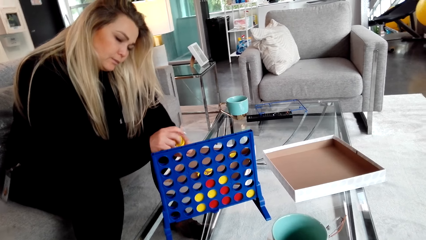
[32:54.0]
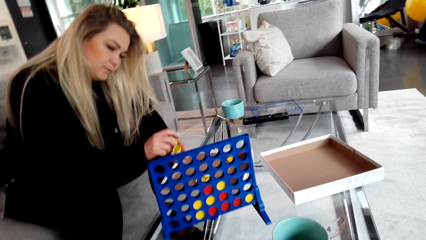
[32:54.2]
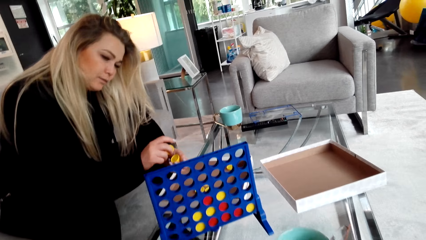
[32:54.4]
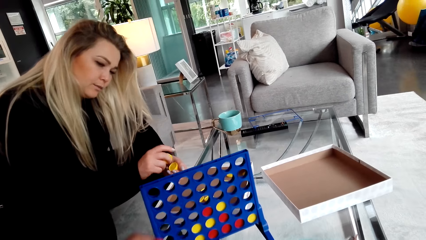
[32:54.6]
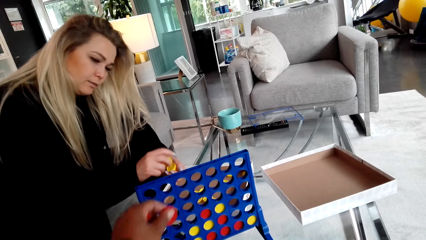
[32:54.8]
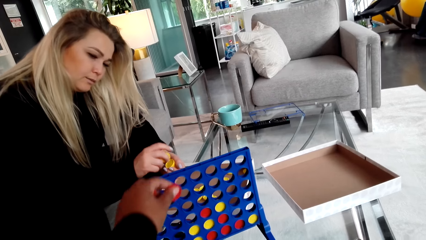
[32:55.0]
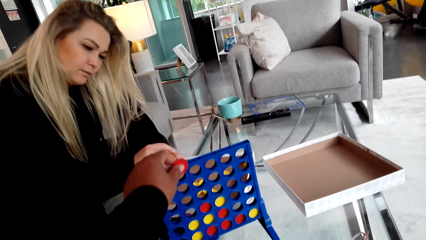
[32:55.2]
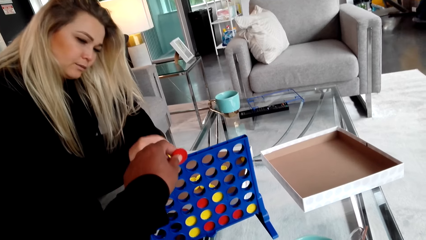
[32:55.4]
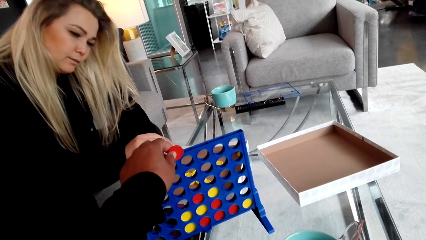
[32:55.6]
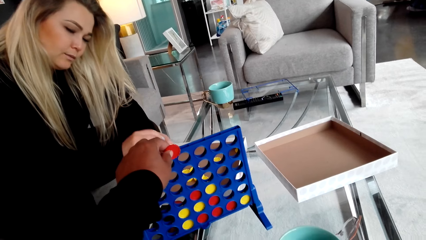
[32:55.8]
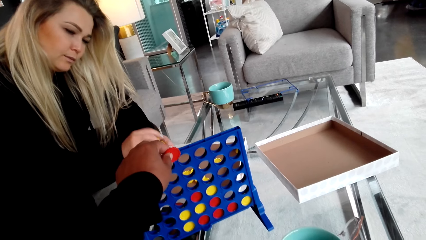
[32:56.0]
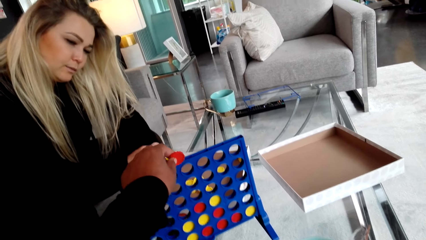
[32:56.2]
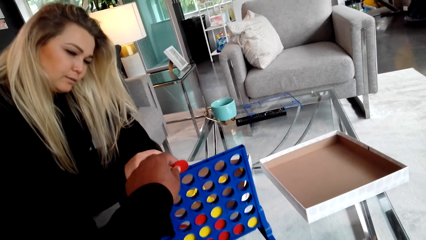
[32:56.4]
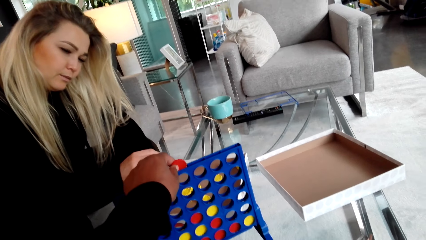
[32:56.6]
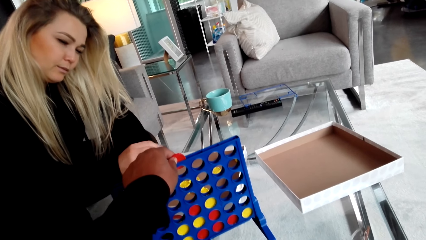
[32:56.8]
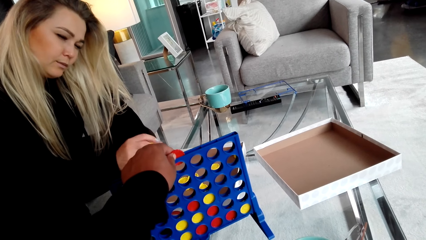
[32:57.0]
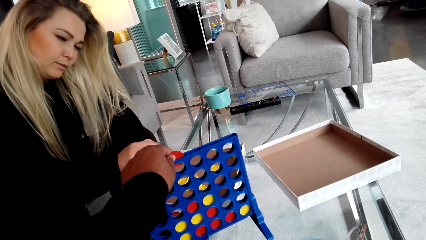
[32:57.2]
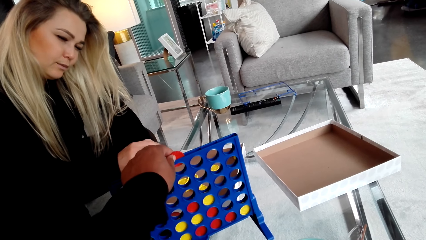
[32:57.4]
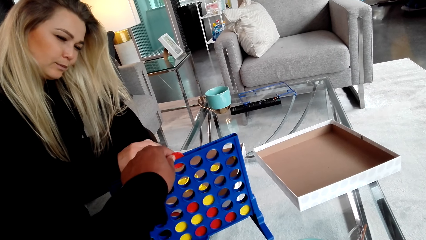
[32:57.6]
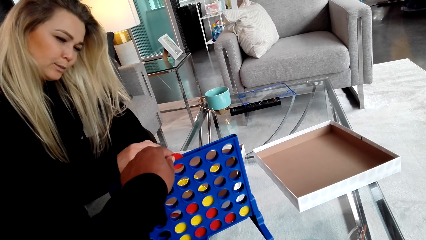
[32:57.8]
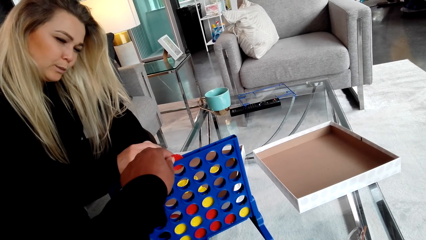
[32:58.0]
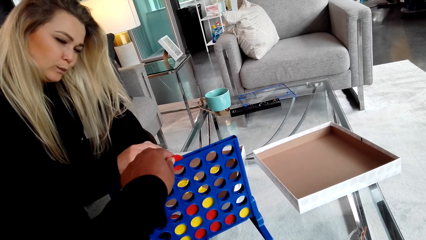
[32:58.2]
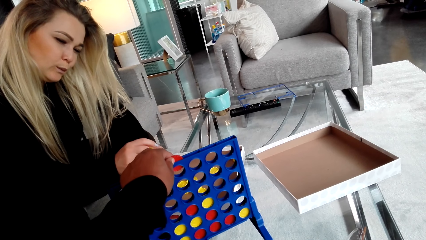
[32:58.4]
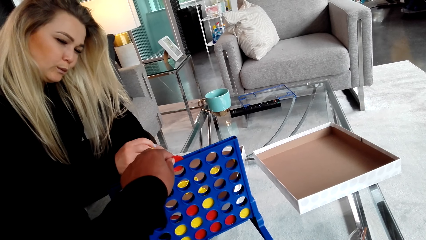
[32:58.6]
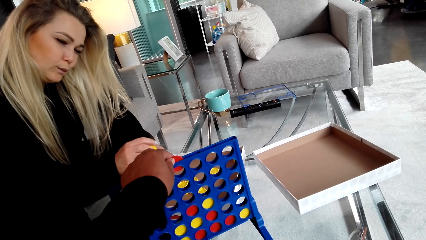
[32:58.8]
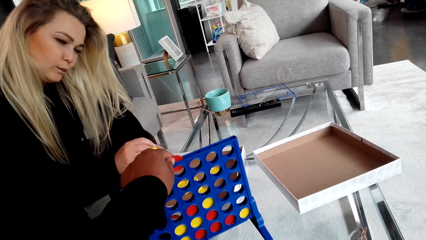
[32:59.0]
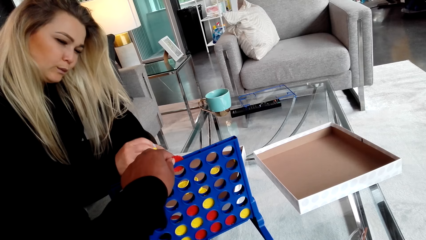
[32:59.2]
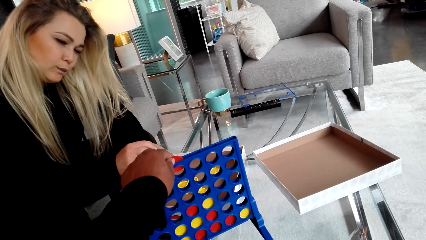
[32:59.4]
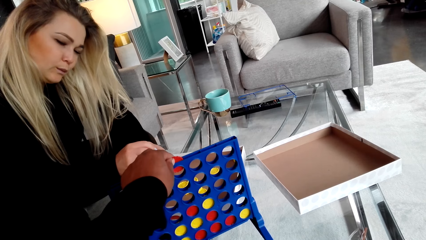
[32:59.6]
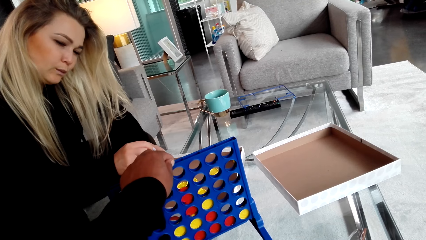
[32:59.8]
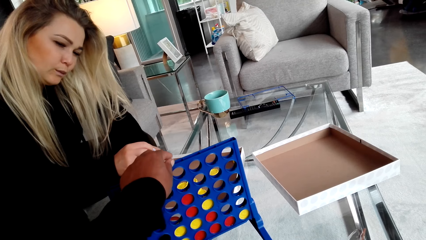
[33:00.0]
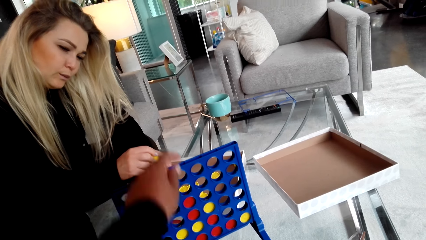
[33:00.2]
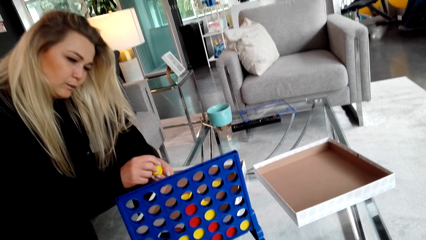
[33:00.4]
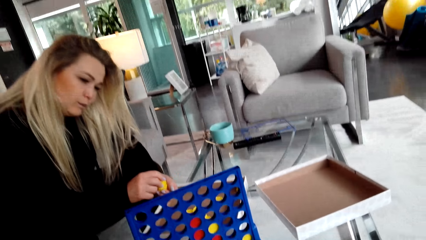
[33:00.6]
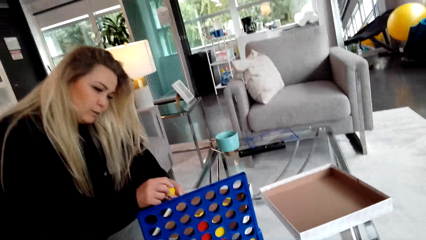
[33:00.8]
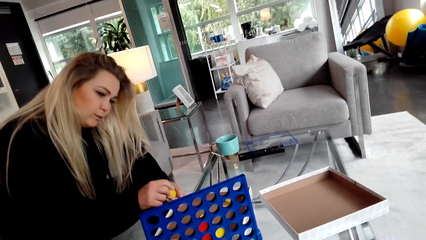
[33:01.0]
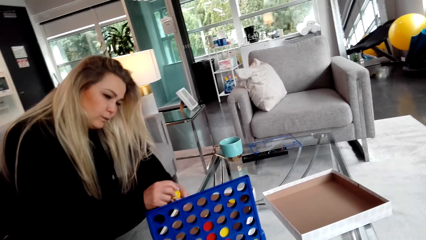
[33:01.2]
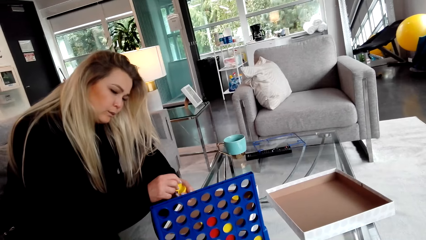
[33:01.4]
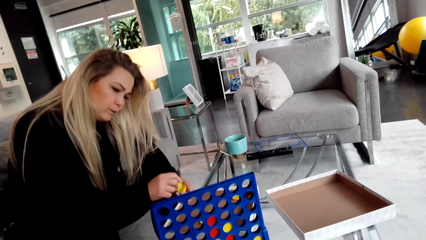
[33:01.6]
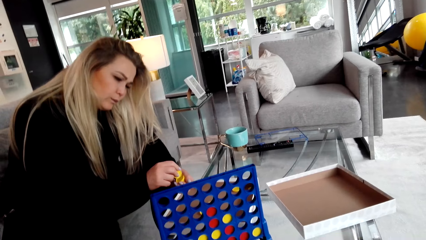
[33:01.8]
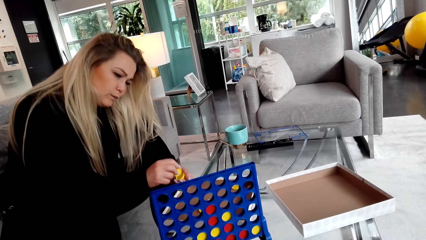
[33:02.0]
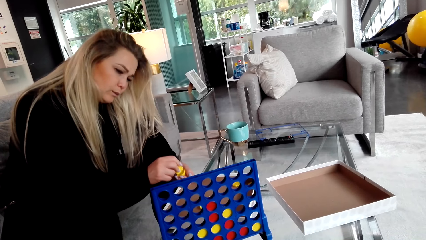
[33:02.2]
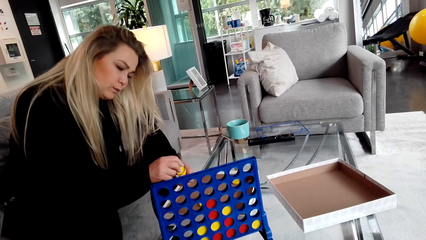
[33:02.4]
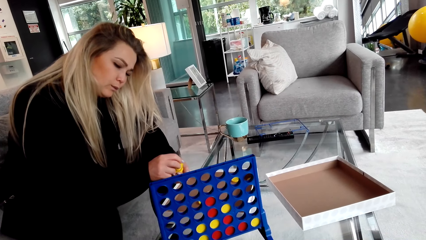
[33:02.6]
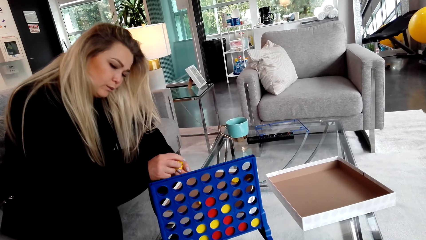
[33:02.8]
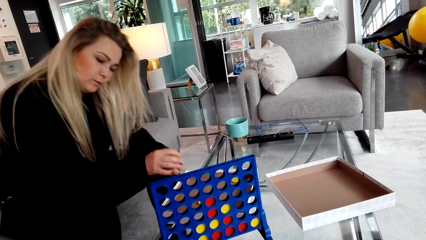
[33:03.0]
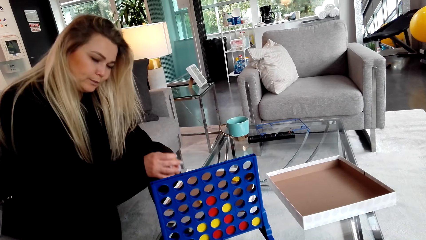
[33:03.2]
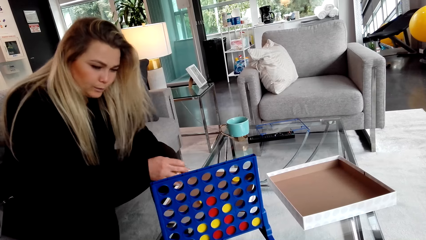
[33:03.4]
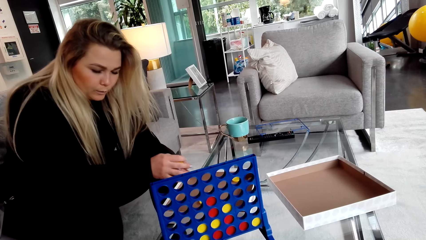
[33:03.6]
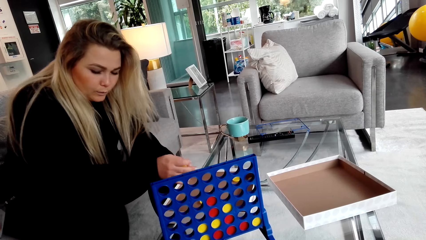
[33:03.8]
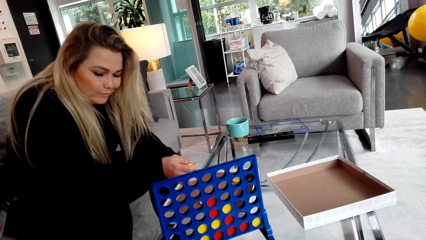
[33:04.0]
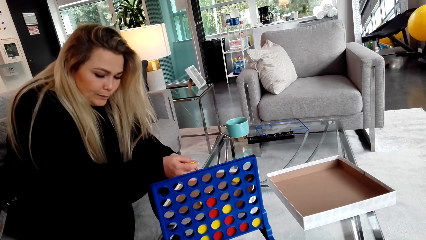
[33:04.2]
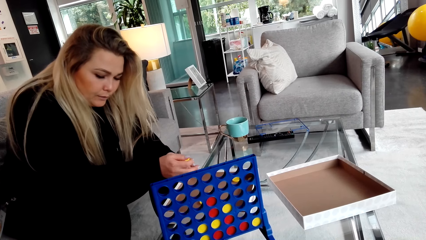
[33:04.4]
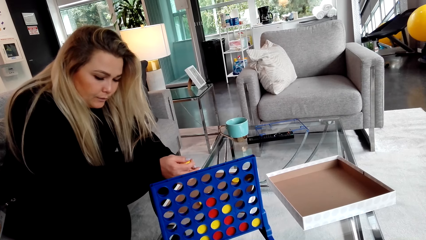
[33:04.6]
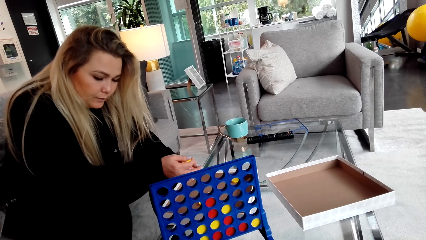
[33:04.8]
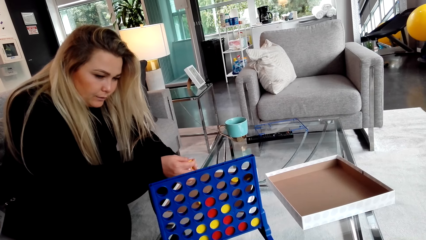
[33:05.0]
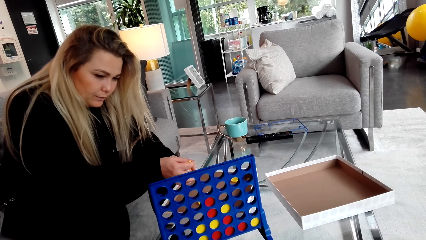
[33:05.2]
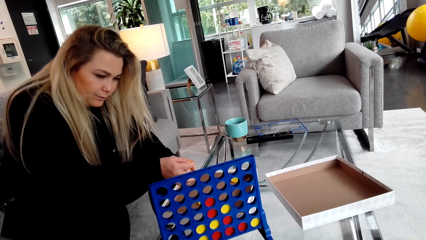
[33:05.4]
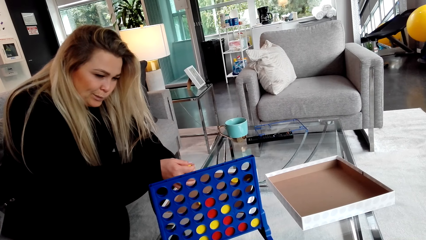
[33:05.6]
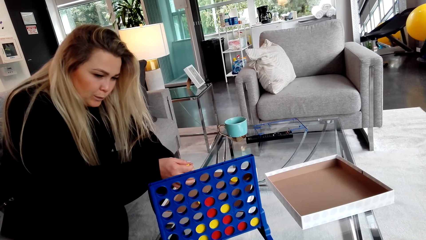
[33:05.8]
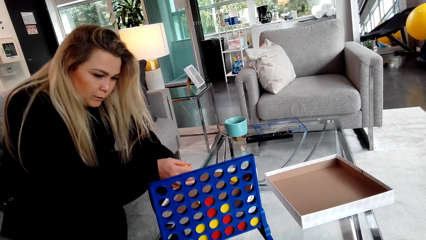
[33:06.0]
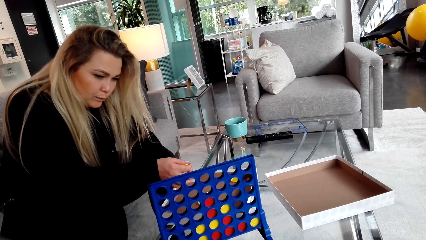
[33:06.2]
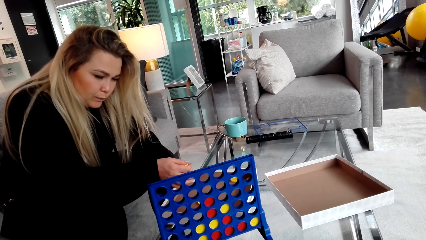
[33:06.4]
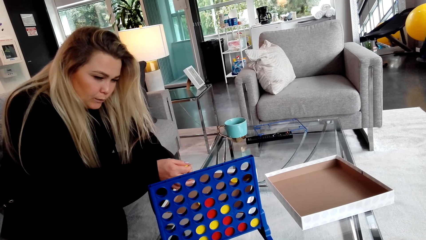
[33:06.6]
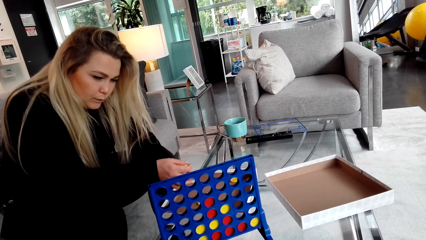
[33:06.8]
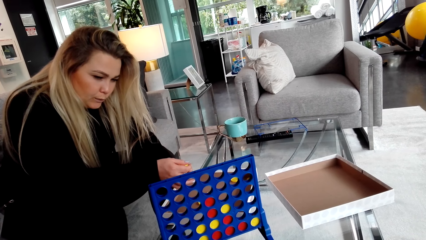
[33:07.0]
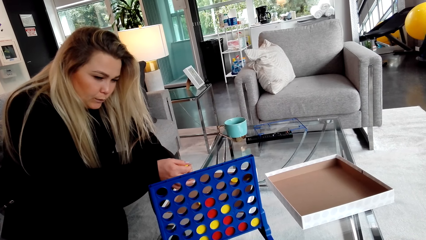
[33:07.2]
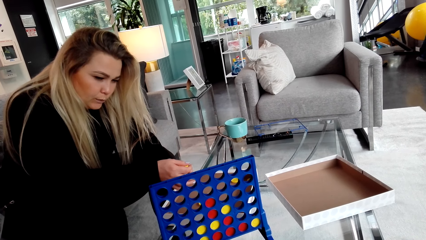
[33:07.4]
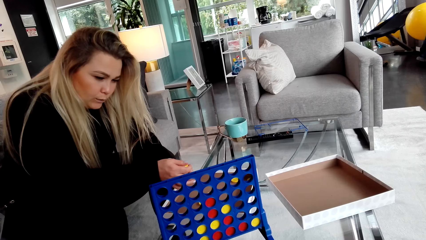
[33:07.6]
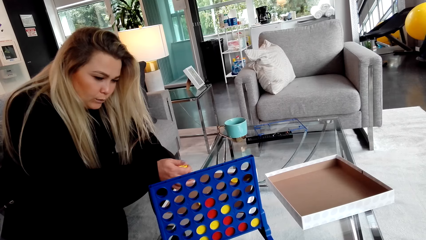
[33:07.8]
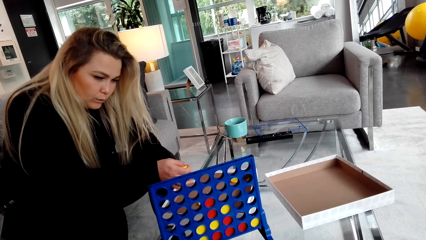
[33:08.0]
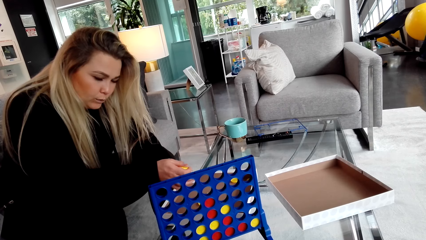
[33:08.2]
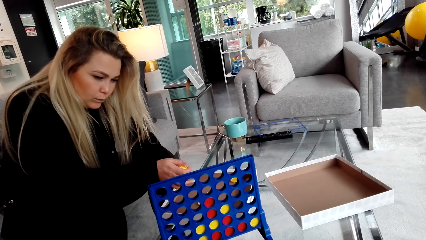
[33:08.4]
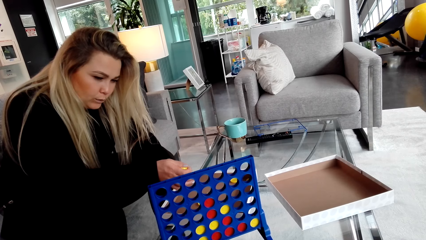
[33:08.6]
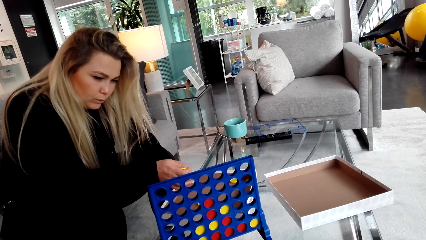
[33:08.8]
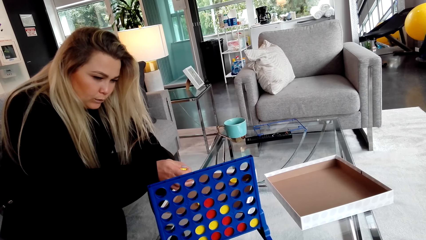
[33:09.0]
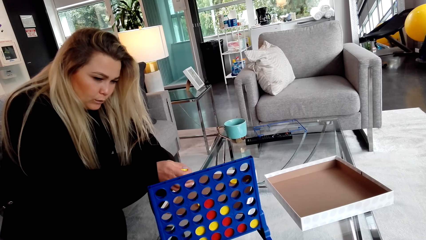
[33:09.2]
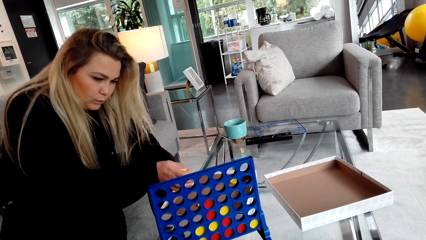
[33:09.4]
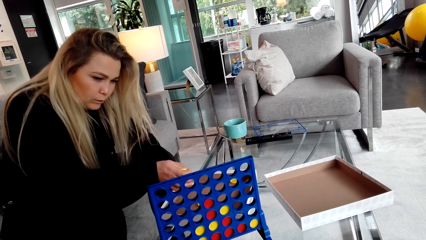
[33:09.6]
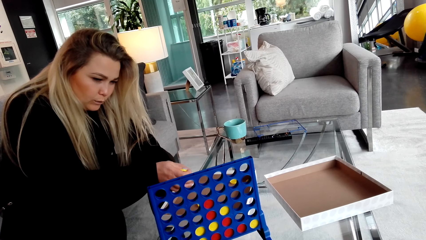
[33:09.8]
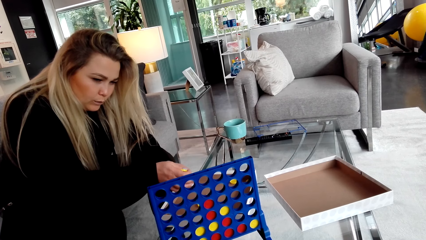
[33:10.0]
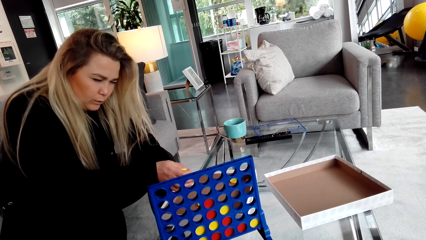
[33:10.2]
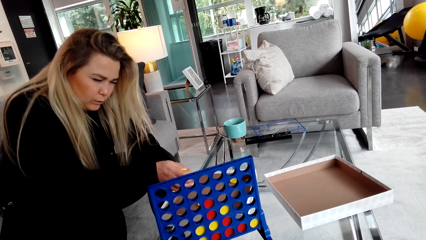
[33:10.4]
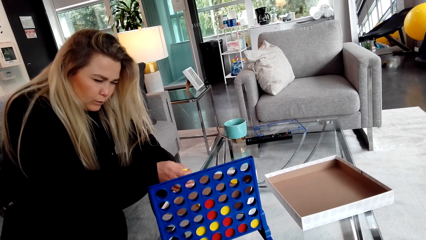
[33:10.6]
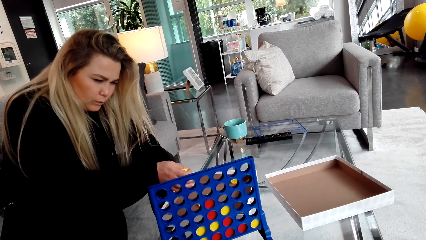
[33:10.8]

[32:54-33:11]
The camera wearer places a lid in the crate. A woman looks at the crate.
